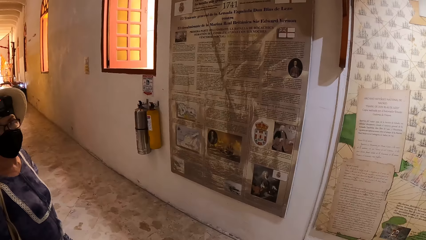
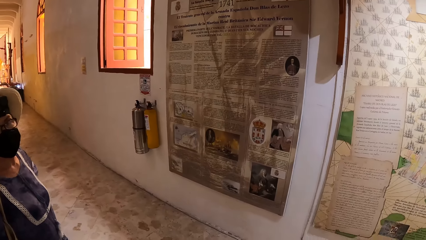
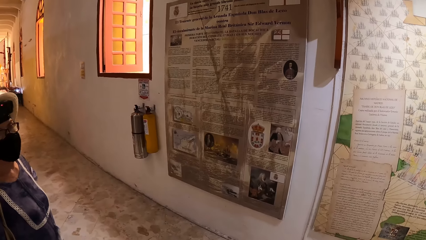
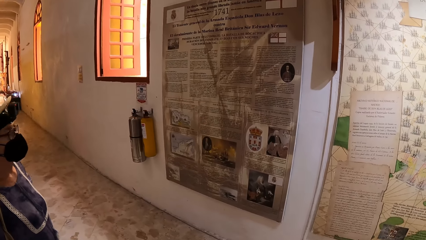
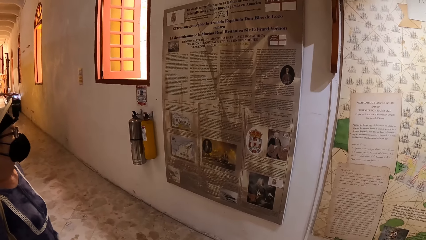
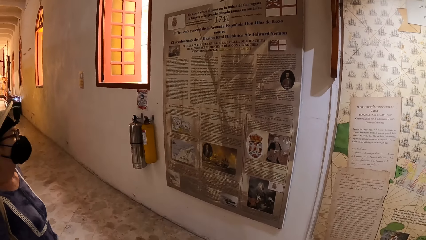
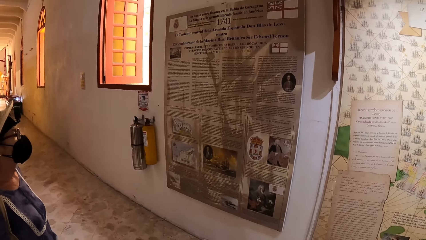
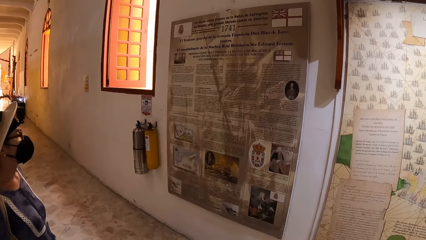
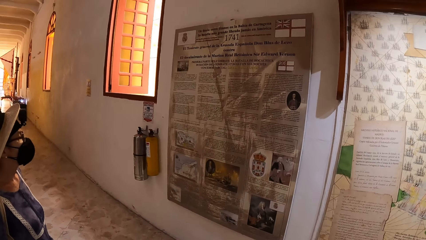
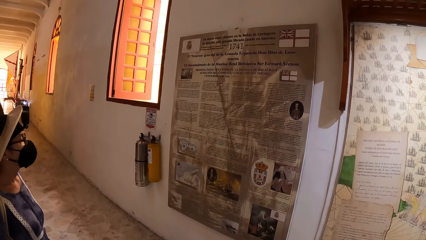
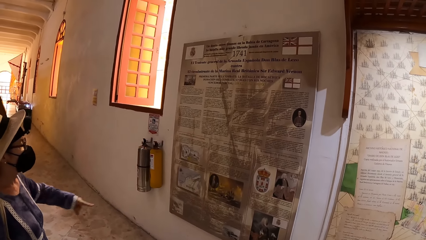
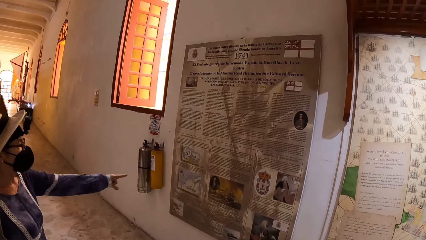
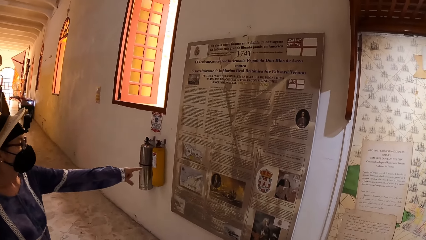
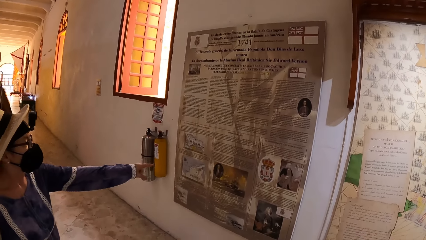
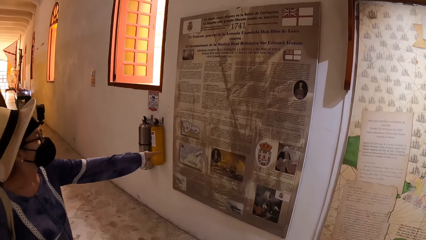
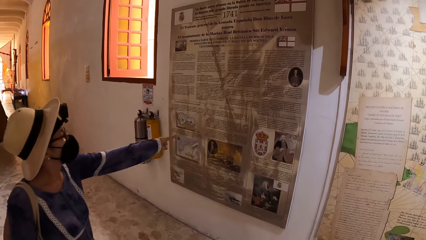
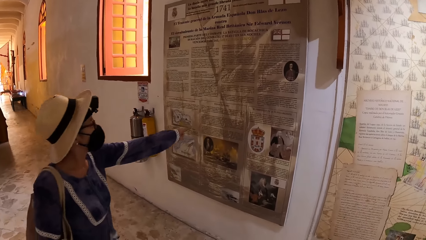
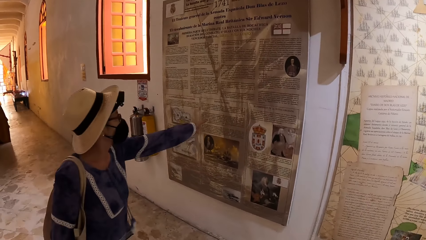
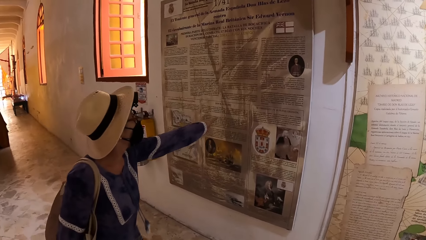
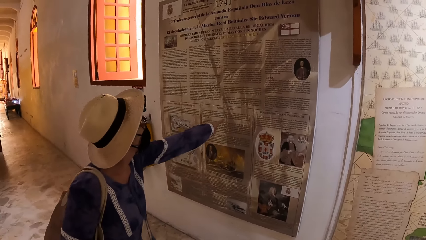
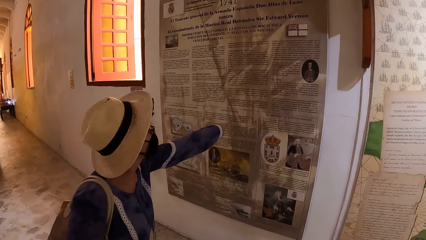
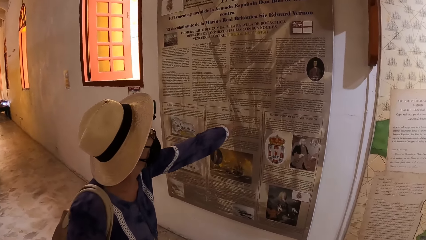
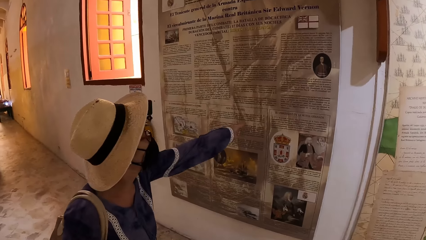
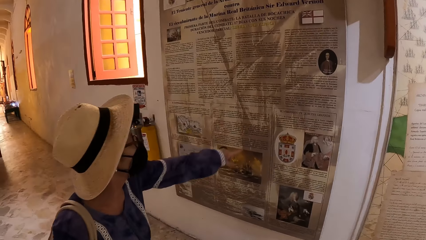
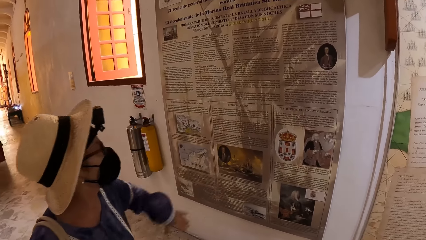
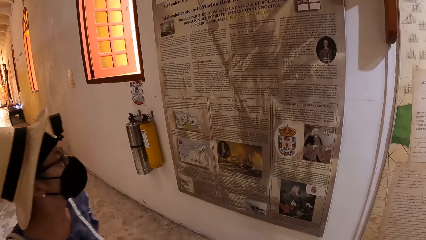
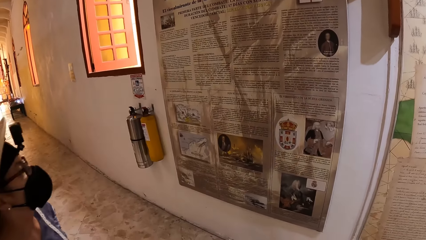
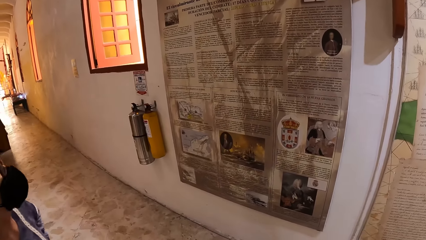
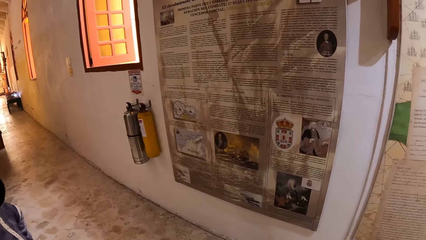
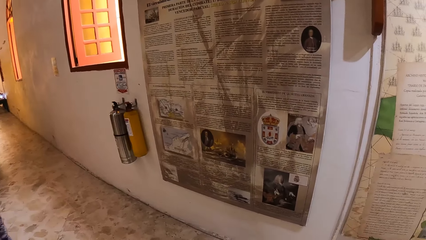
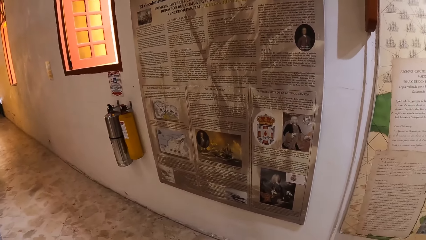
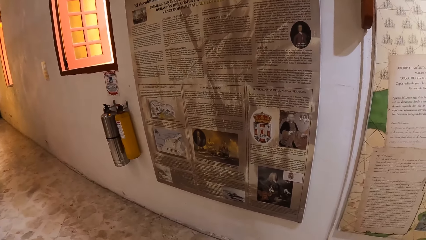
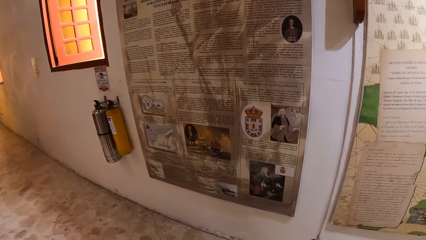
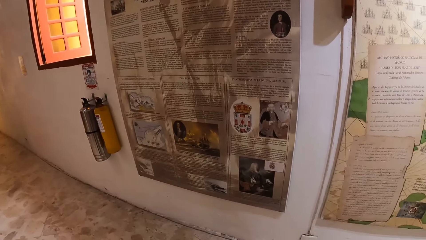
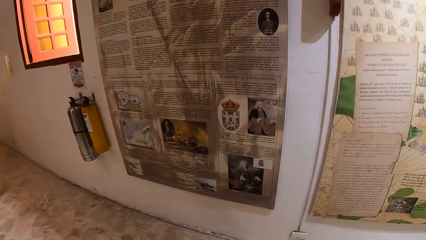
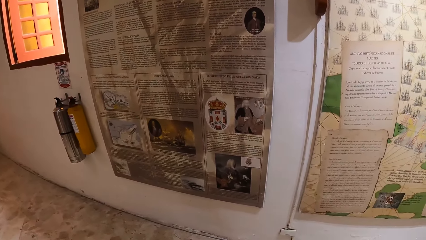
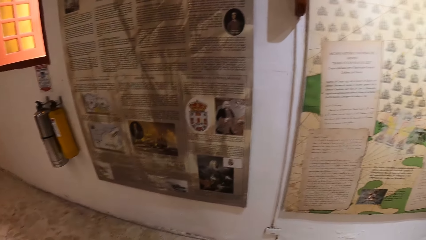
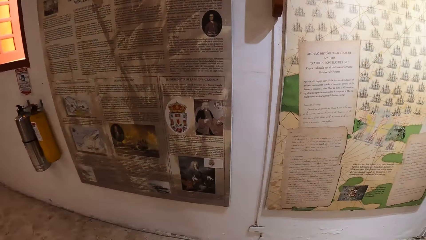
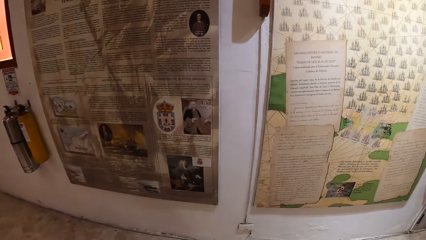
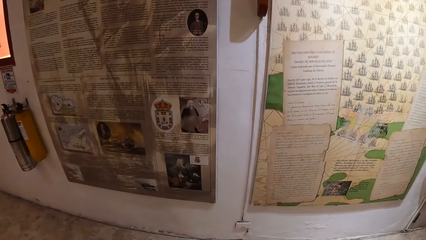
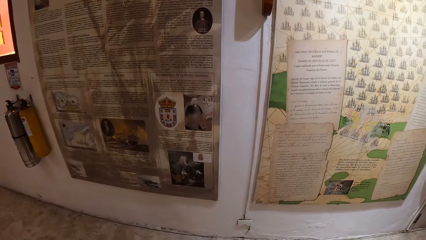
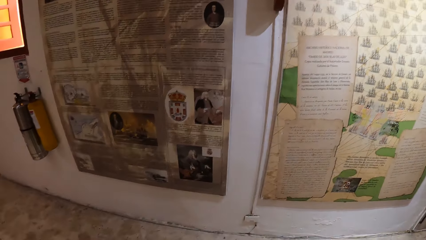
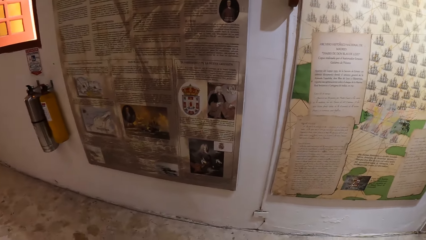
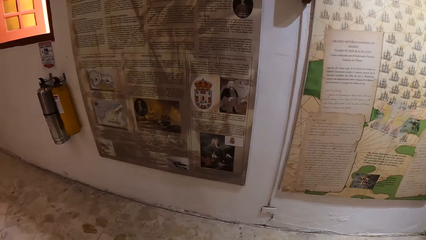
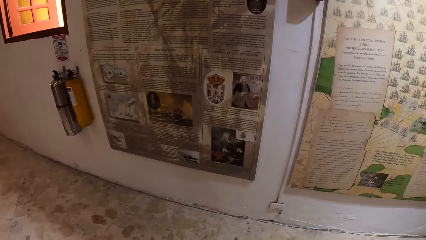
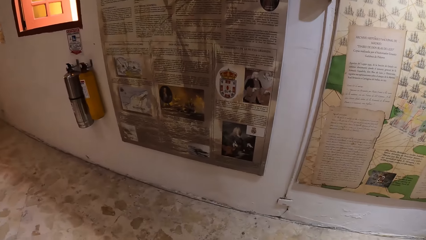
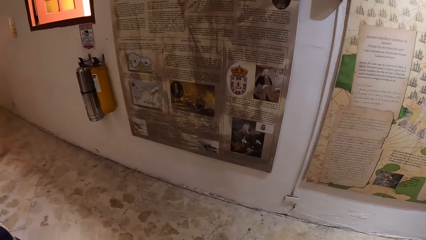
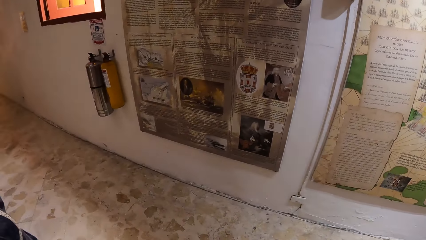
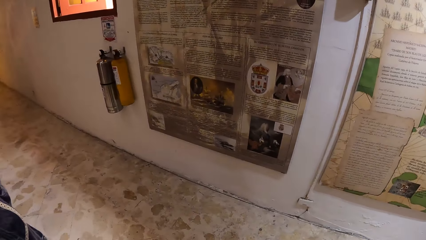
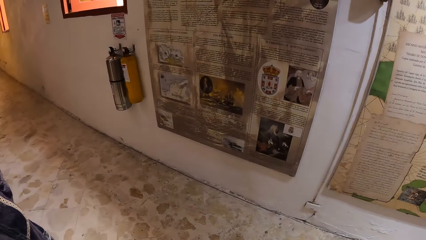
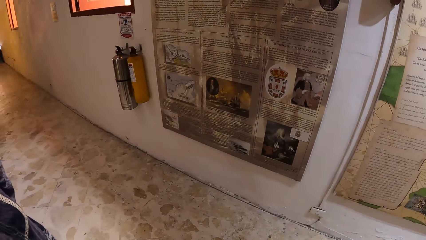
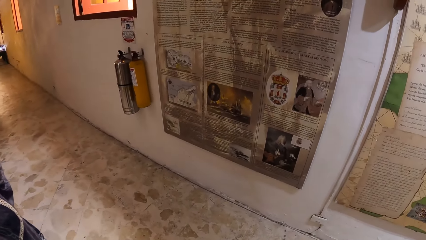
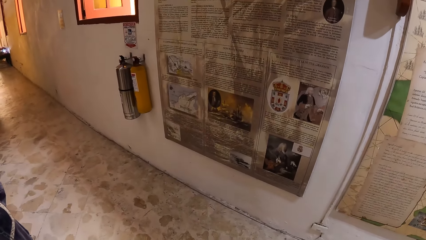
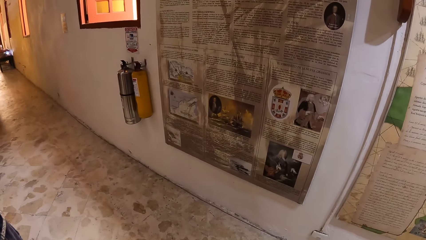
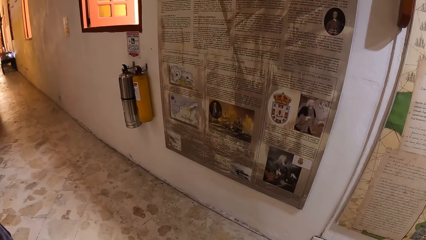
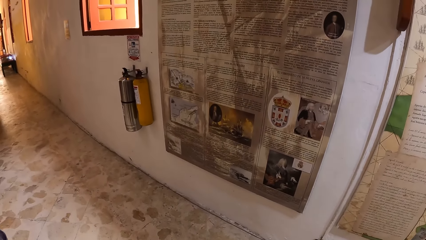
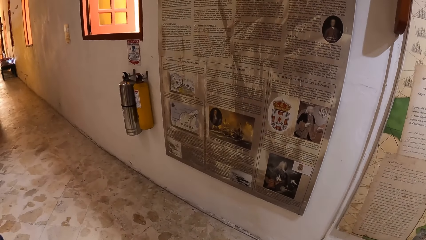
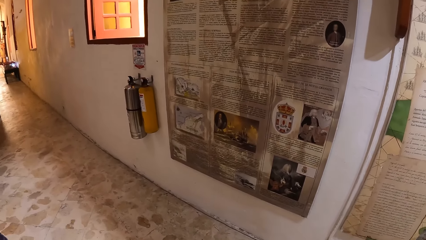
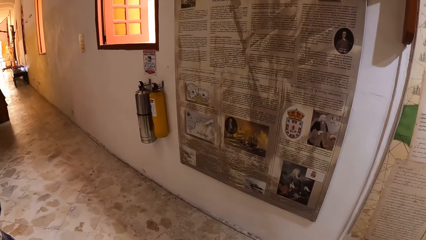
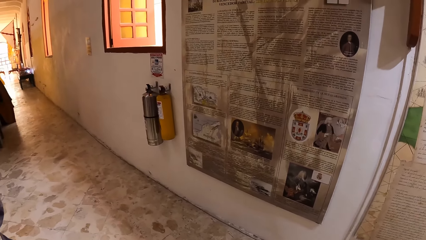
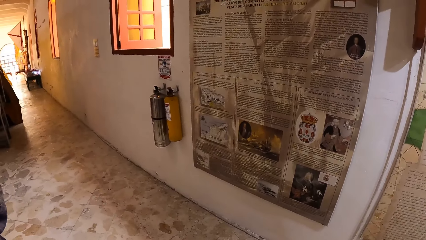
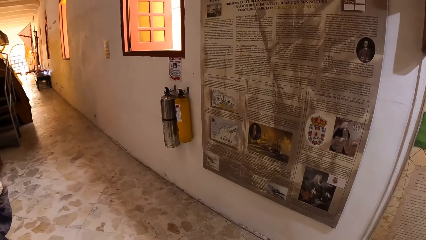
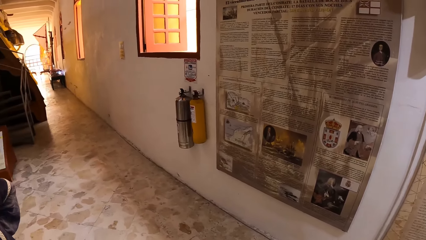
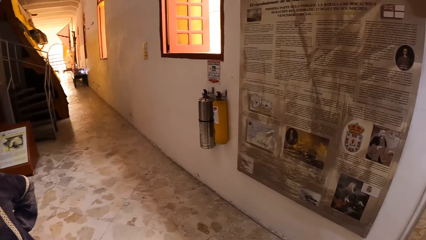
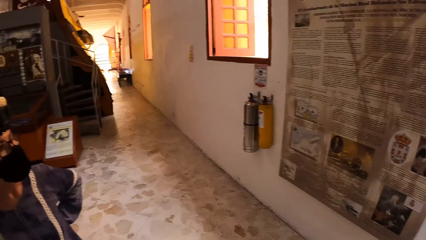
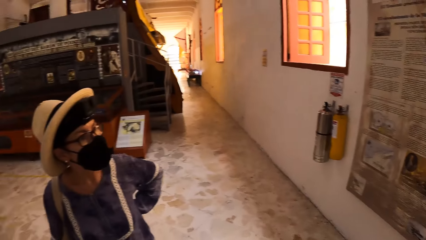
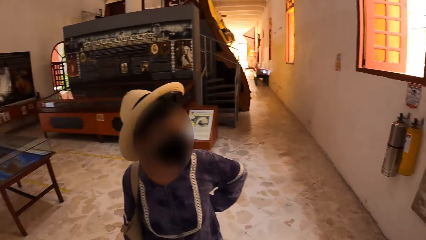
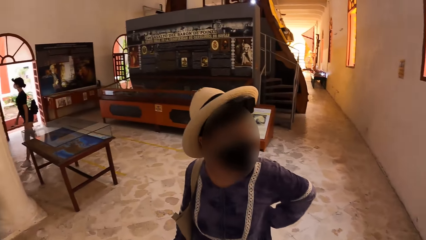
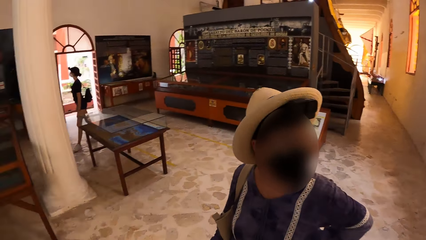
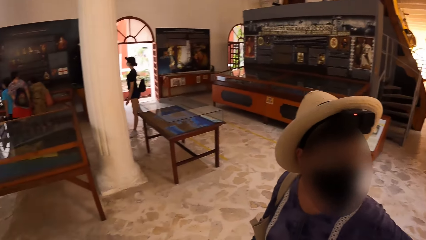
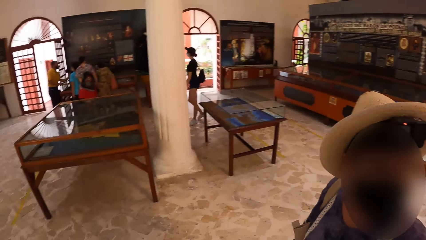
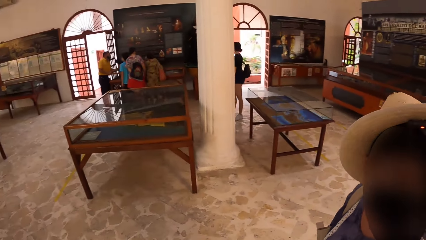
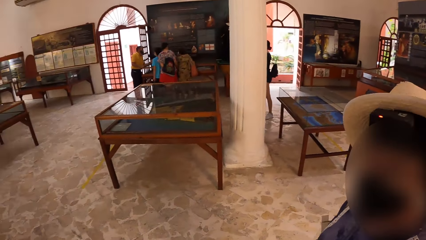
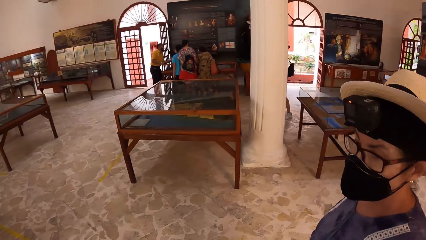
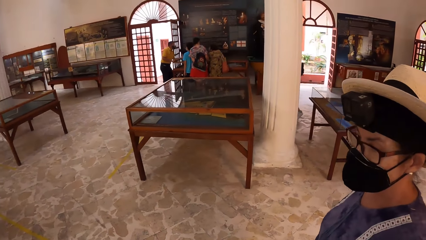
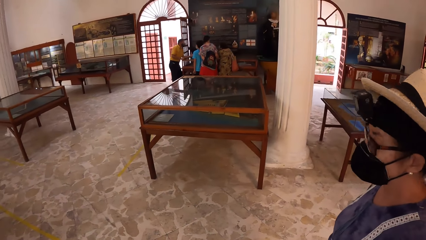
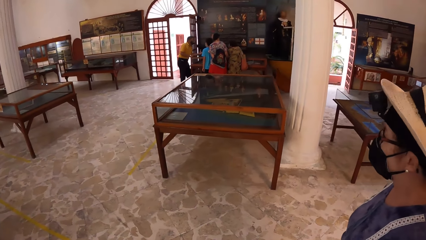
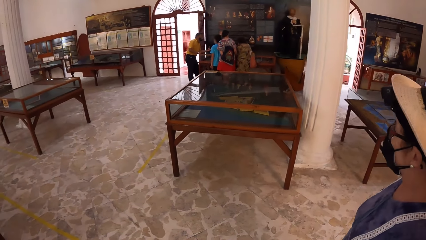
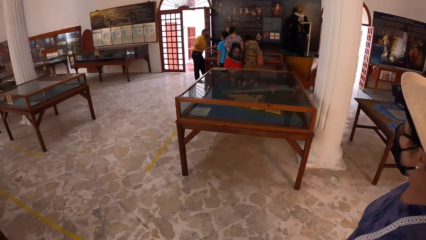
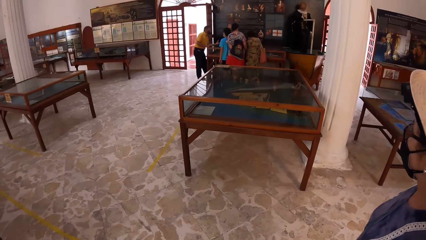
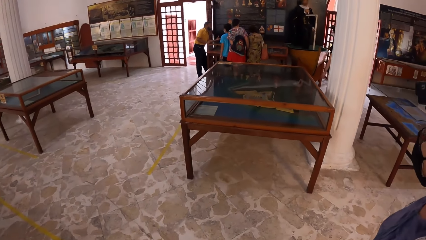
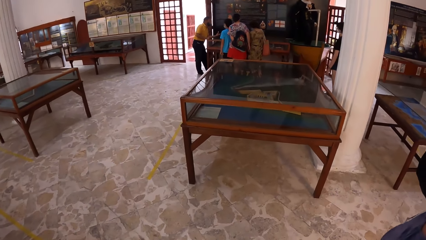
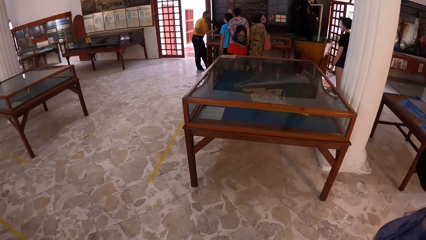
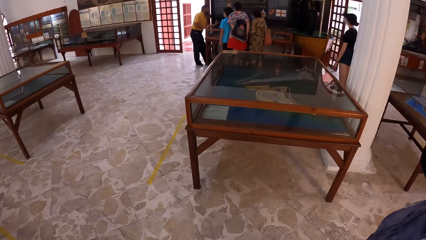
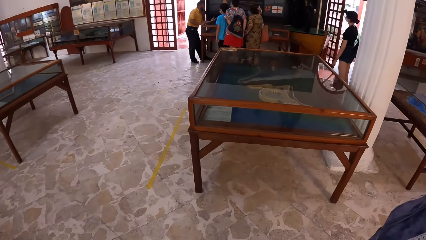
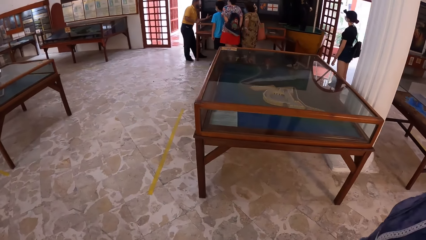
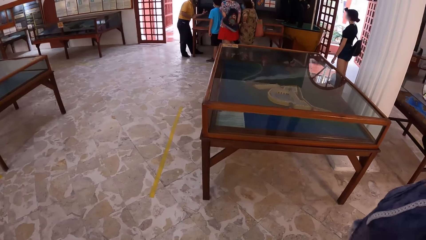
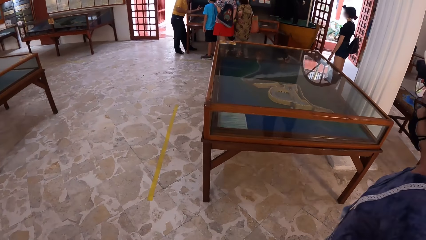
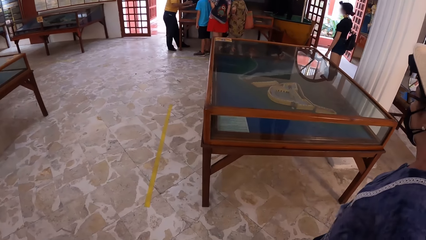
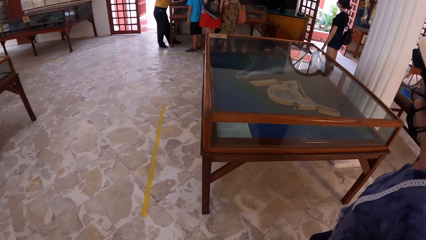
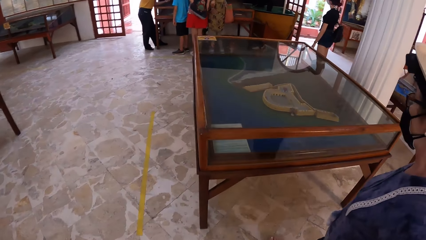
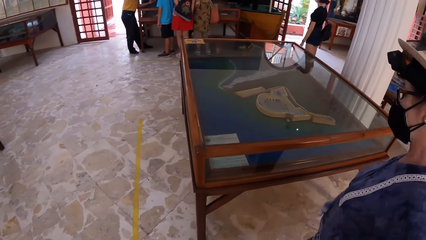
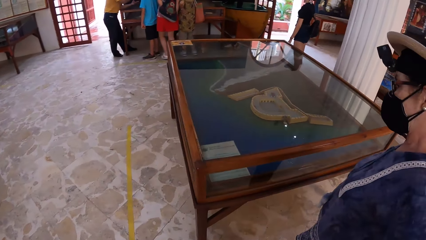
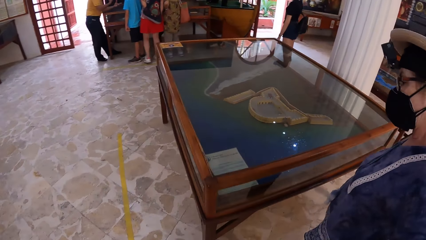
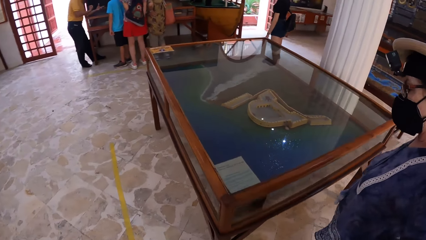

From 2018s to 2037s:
A woman stretches her left hand towards a history board on a wall. The woman points on a chart. The camera wearer looks at the chart. They look around. They walk in the room towards a show glass with the woman.
